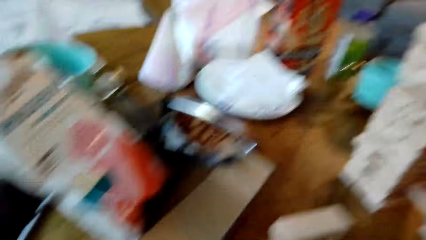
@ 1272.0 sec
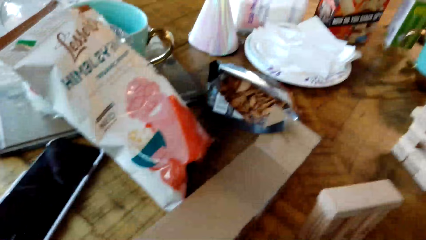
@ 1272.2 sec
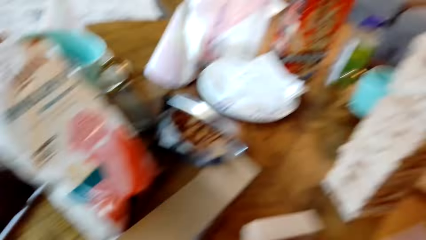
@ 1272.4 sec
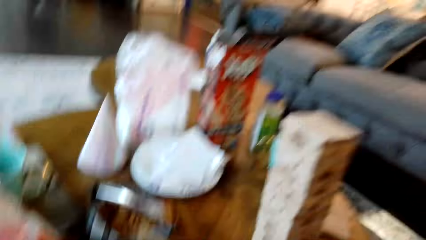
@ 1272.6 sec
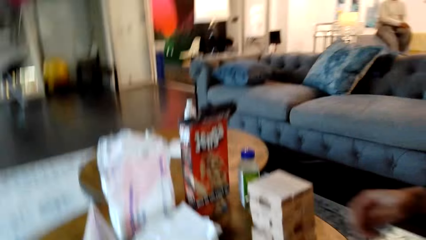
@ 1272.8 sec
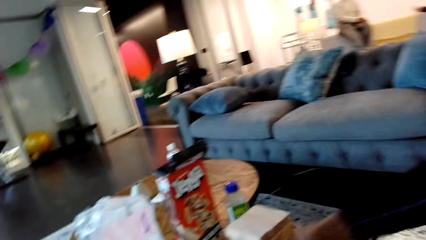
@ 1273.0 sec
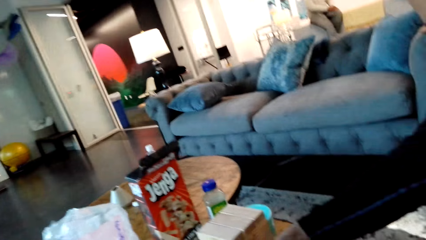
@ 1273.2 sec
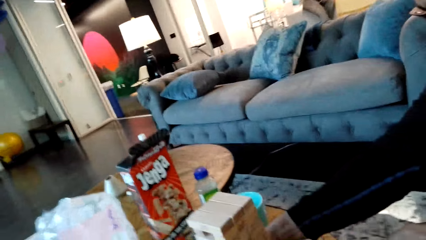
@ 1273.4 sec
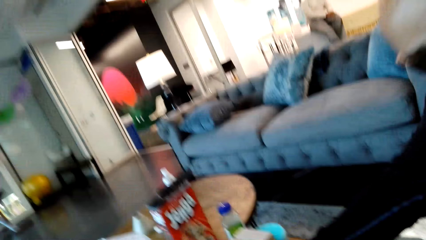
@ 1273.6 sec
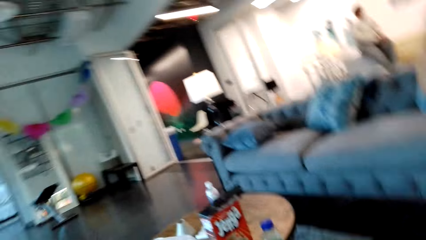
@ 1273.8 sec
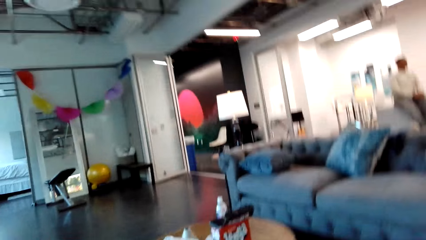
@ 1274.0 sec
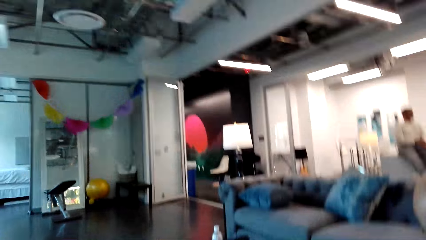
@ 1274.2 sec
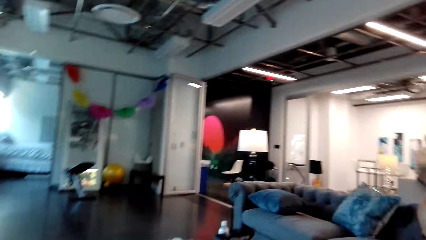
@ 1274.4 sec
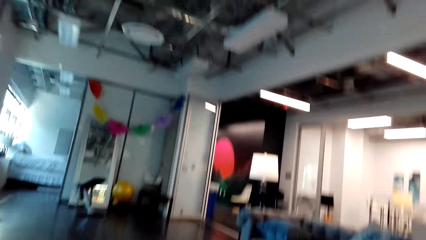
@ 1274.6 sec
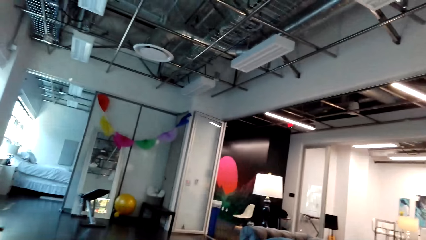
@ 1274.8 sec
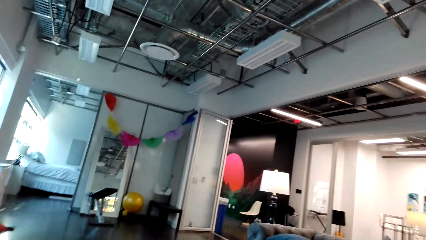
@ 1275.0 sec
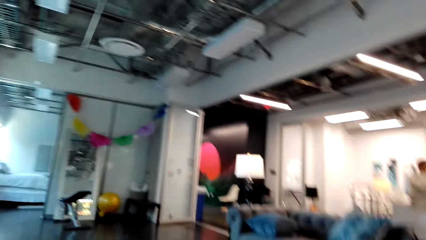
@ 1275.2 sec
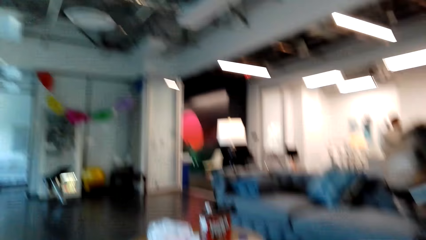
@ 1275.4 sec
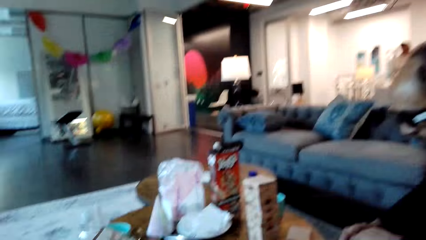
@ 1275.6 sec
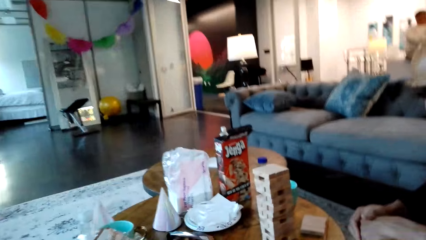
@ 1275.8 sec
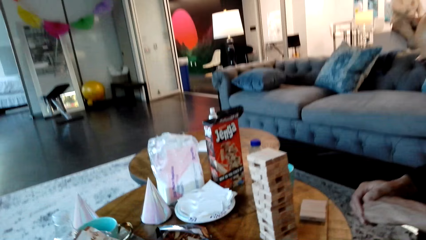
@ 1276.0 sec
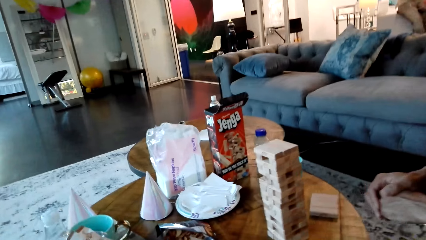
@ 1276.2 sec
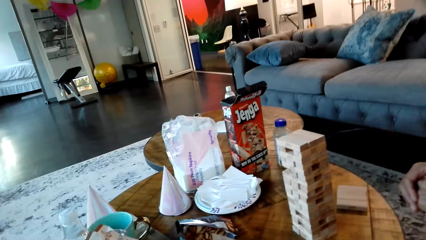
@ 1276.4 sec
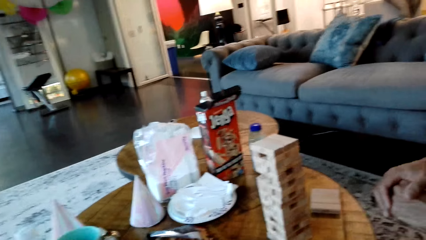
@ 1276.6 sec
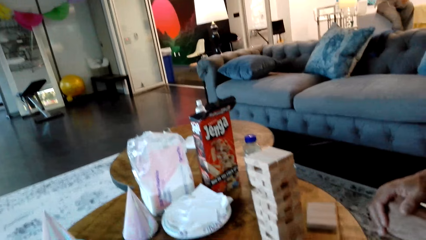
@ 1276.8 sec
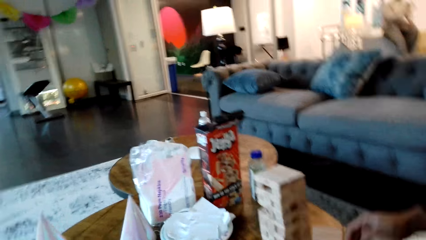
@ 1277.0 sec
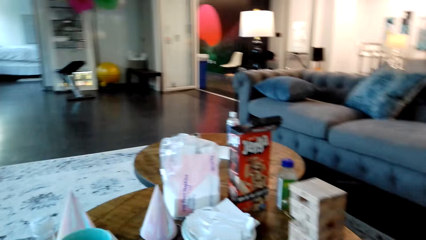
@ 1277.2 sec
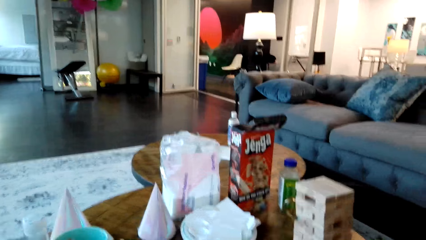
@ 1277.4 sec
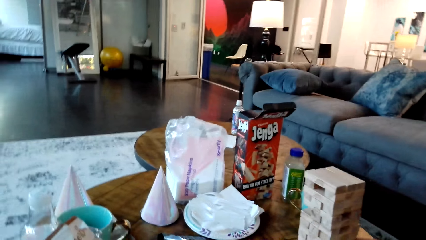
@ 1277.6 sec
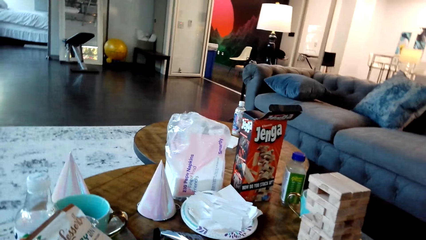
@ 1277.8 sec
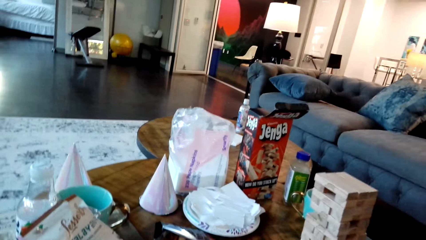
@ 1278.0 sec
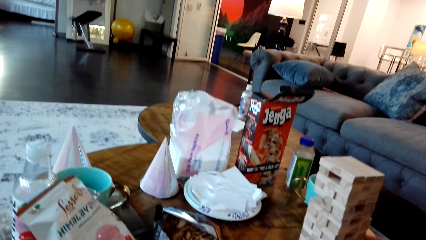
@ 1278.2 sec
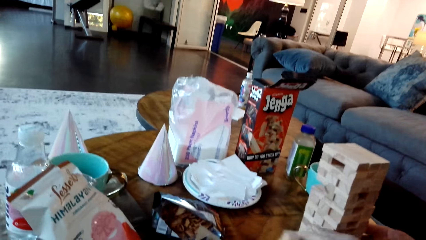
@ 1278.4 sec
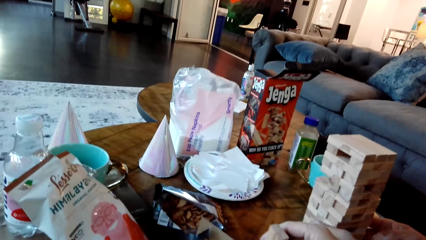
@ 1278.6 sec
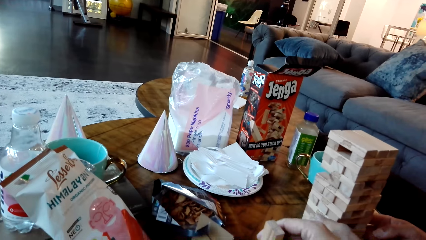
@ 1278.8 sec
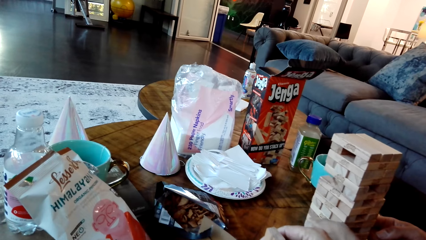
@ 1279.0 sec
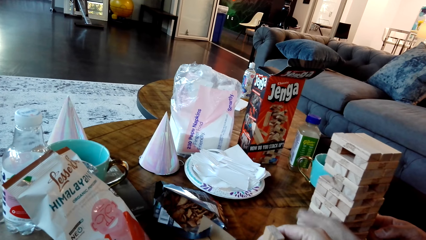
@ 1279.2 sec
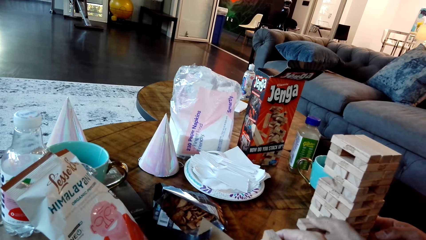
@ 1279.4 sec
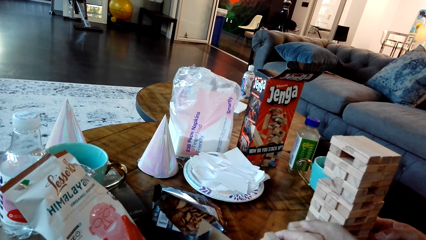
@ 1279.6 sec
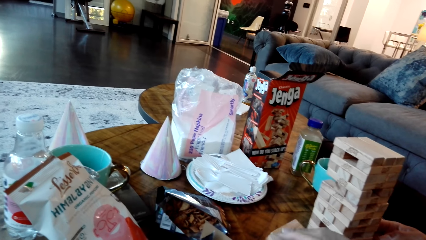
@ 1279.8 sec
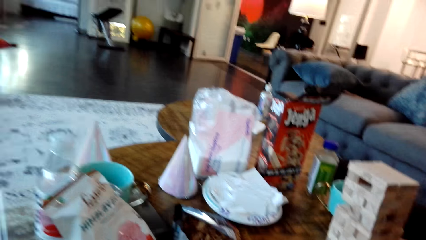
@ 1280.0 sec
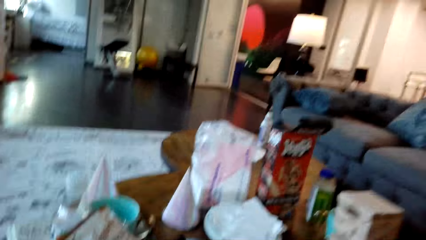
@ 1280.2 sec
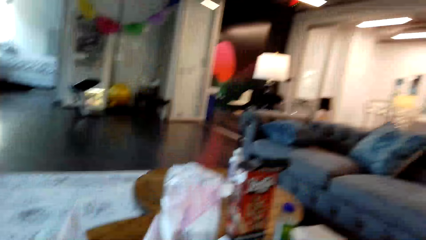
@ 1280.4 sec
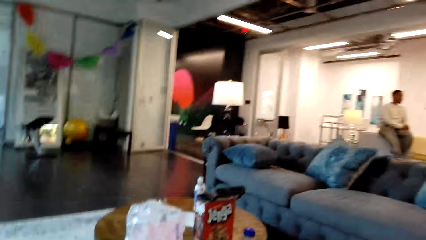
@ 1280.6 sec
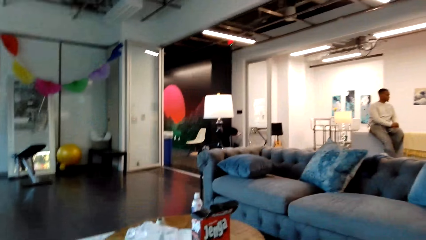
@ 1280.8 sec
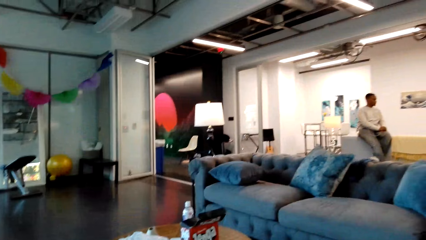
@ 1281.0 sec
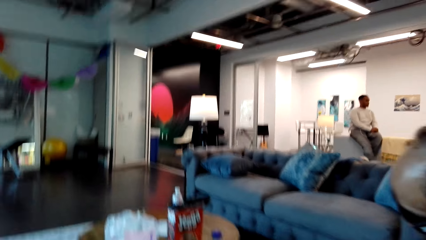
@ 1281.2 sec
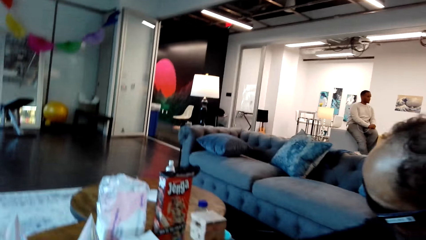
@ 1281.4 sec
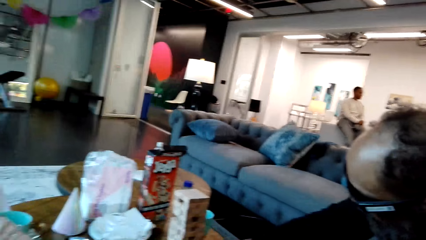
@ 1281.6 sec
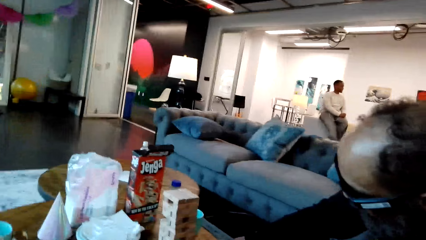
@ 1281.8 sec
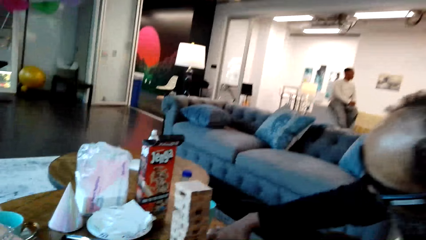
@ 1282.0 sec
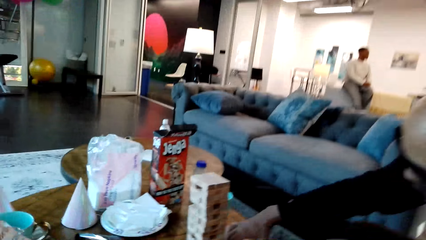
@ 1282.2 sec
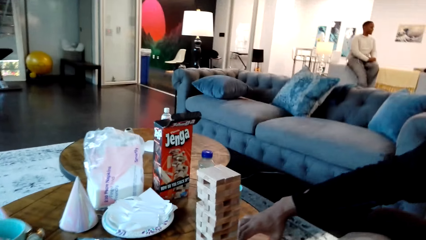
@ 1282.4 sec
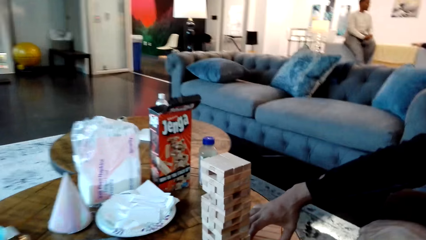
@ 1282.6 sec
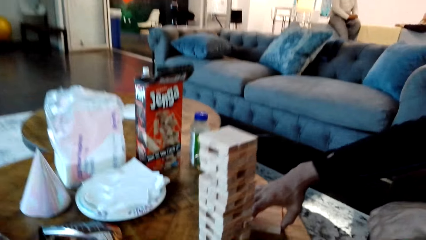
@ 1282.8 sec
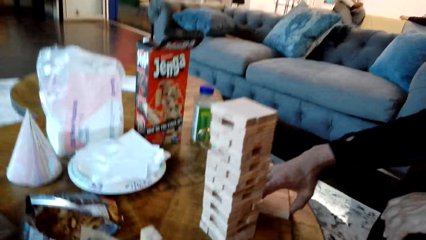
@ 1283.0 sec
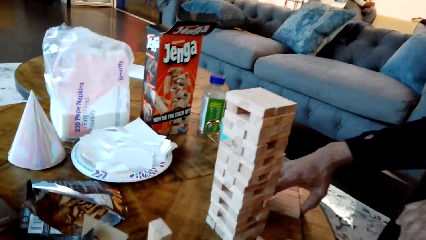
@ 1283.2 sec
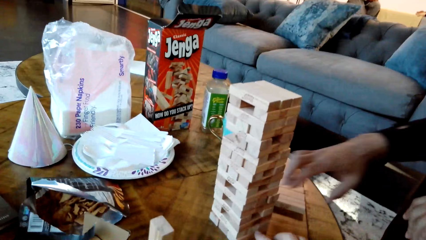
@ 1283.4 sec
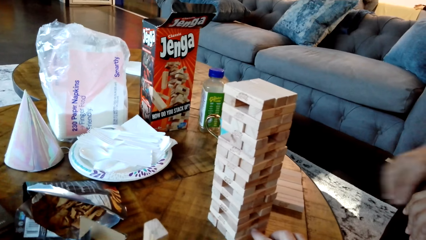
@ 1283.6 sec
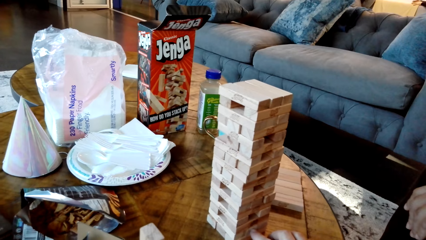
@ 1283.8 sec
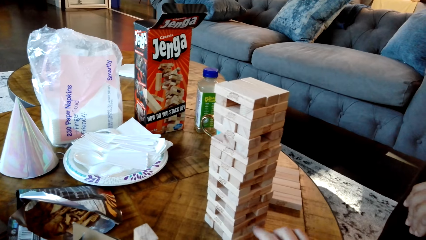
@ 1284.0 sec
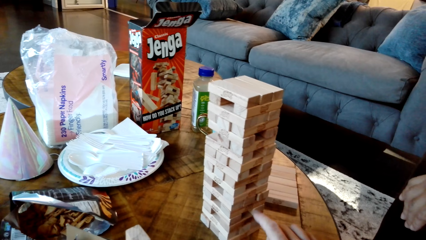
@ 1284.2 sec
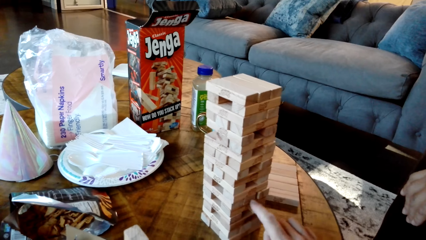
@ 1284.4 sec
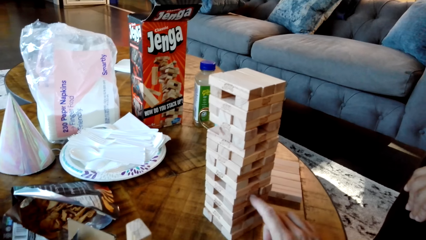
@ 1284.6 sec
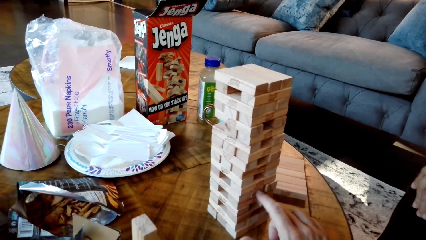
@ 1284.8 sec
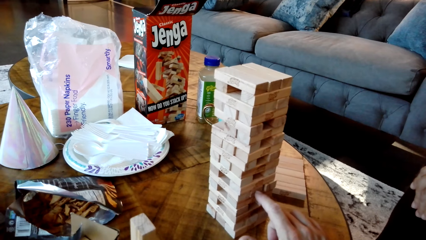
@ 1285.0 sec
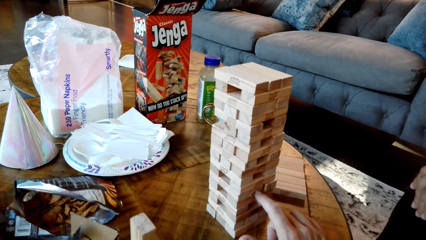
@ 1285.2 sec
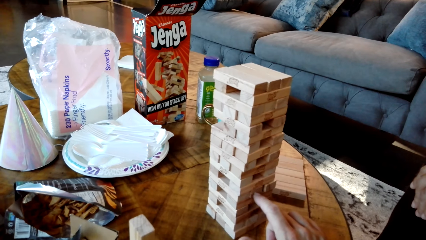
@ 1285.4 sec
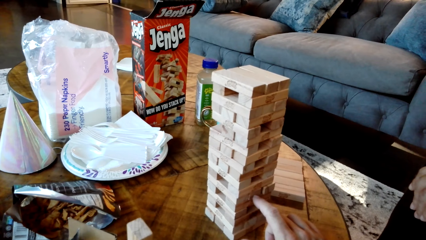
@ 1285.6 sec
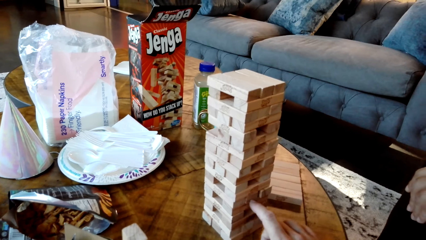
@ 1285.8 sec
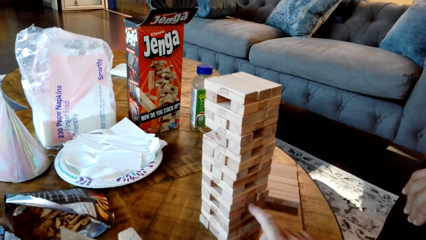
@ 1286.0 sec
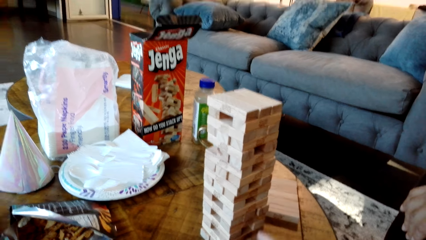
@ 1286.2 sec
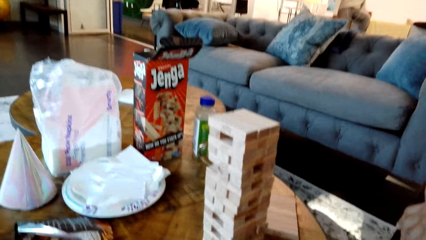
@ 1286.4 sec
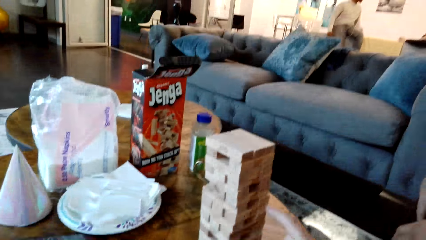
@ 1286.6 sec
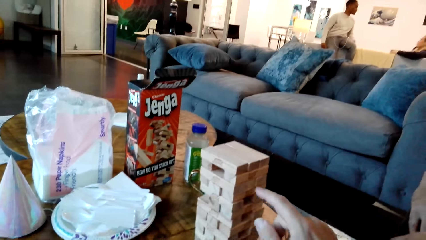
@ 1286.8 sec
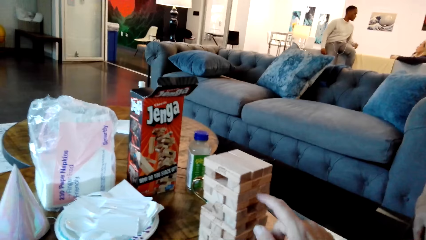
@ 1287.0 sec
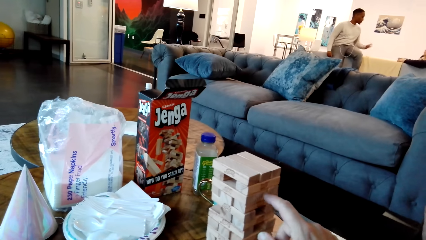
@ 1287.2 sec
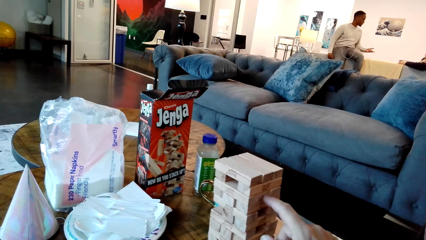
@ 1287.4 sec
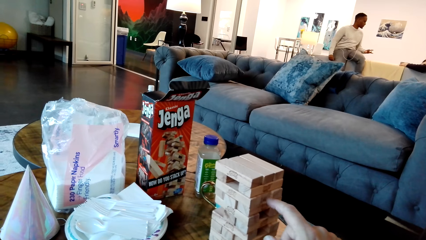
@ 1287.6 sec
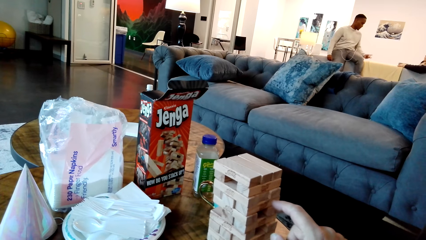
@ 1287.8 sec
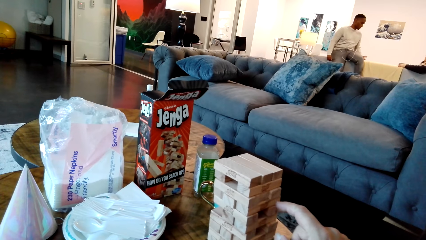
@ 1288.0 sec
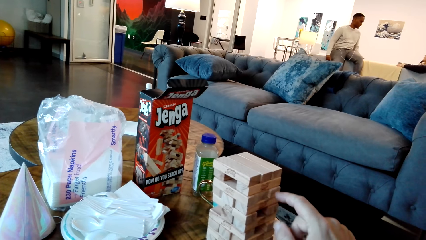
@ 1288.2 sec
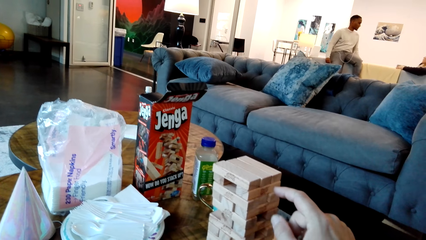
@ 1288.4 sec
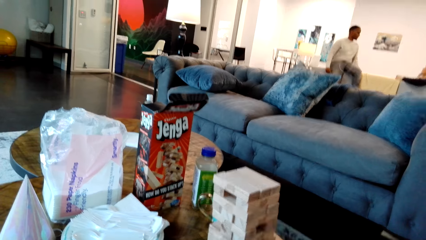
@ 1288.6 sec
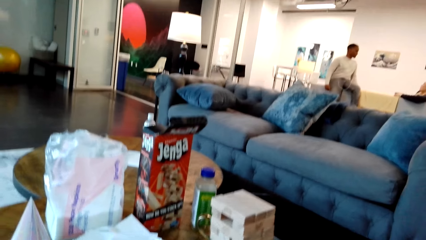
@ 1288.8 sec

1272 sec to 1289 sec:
A man raises his right hand towards the jenga blocks. The camera wearer looks around the house. They look at the blocks. The man pulls the block from the stack. The camera wearer picks a block from the jenga blocks. They look around the house. The man holds the jenga blocks on the table and puts down the block. The camera wearer pushes the jenga block to the other side with a finger.
